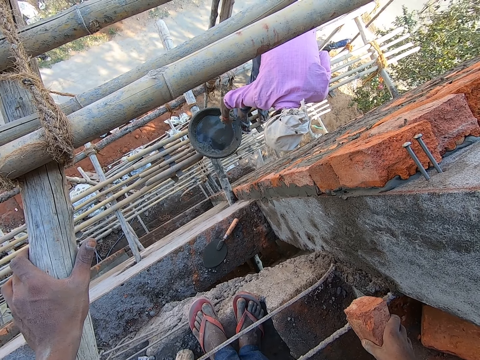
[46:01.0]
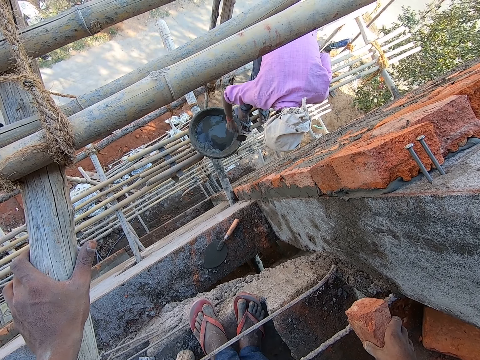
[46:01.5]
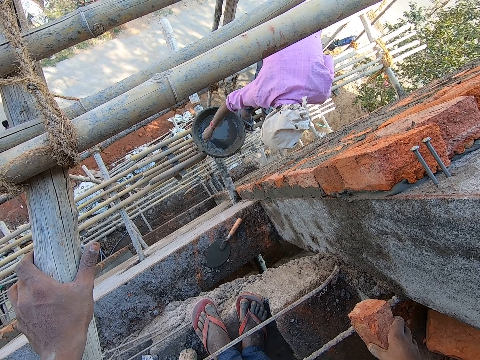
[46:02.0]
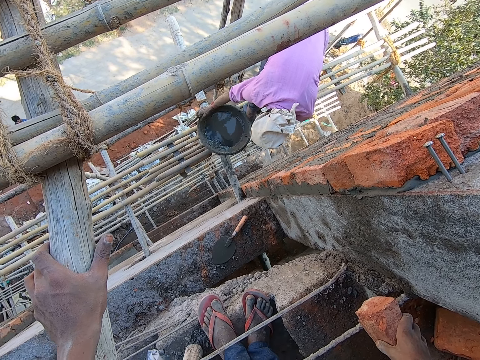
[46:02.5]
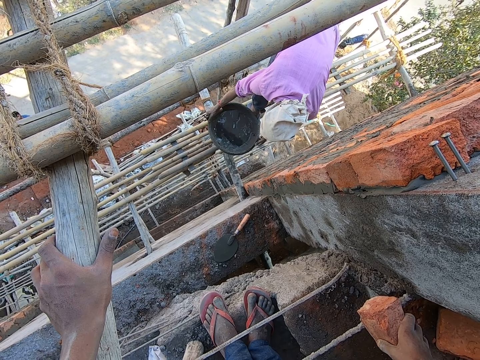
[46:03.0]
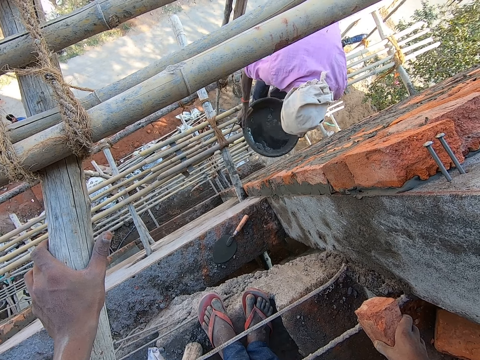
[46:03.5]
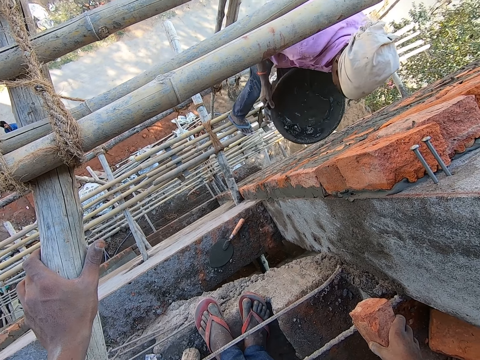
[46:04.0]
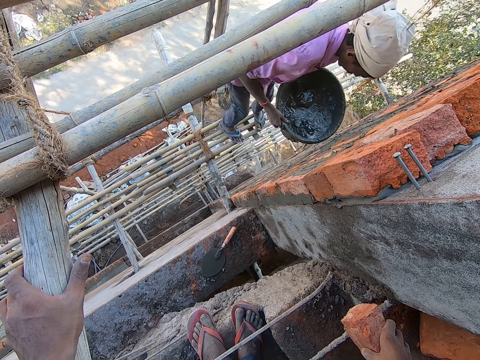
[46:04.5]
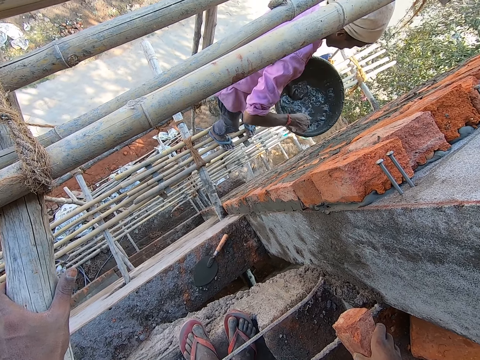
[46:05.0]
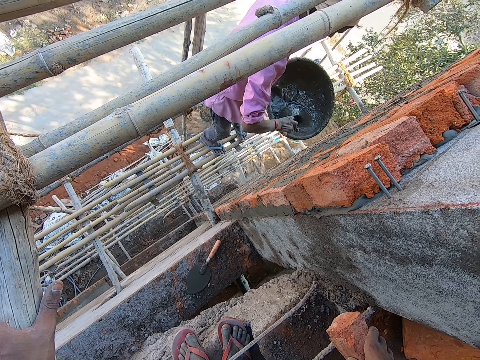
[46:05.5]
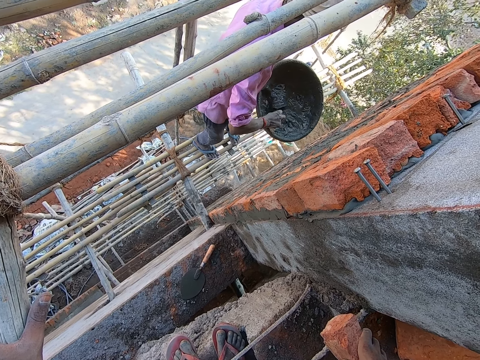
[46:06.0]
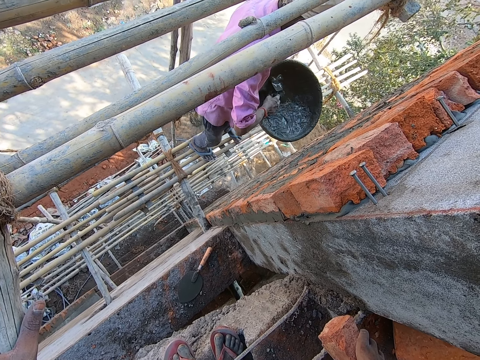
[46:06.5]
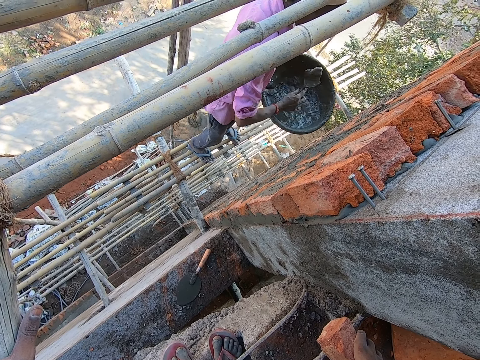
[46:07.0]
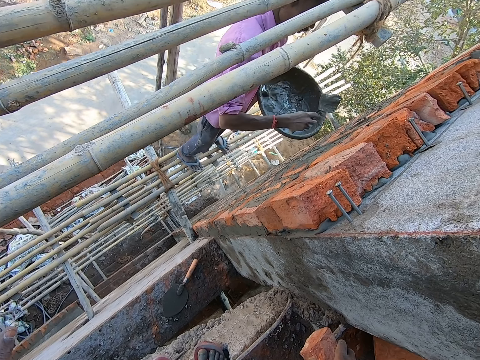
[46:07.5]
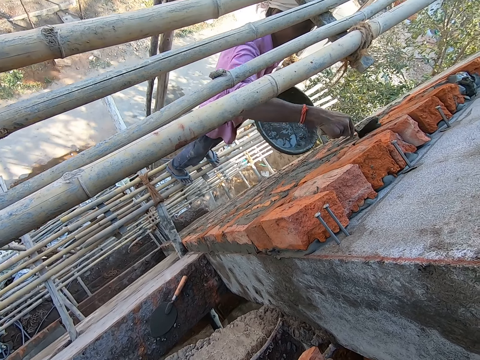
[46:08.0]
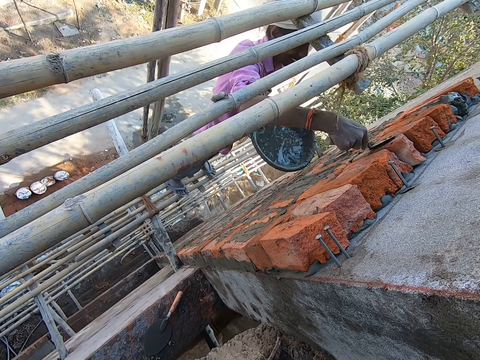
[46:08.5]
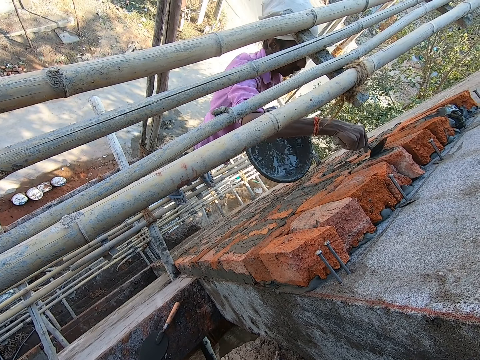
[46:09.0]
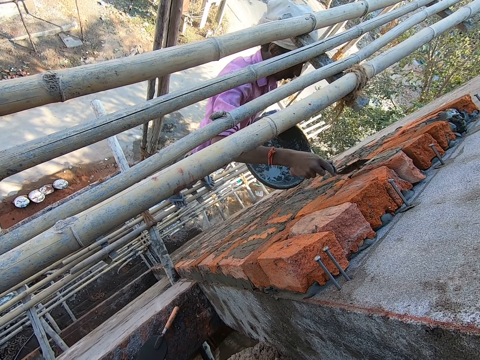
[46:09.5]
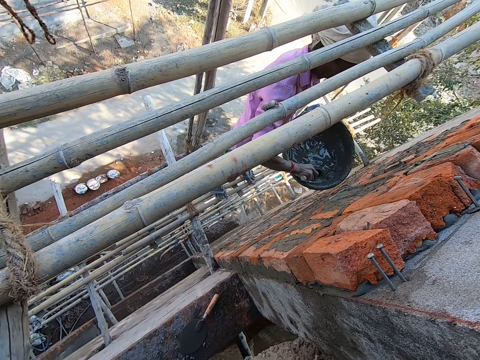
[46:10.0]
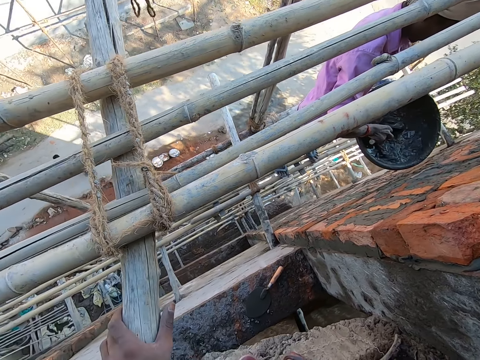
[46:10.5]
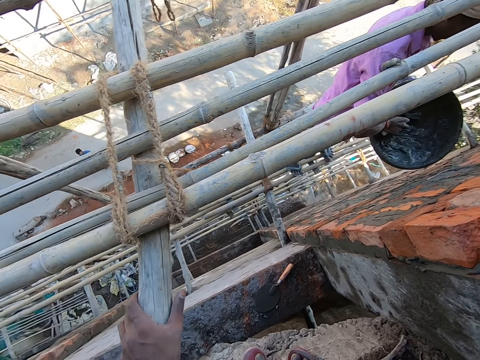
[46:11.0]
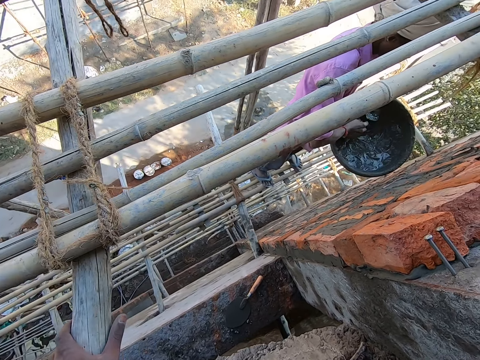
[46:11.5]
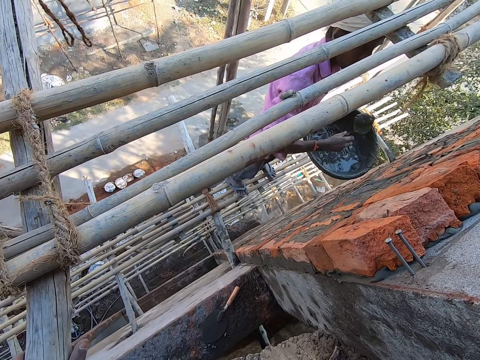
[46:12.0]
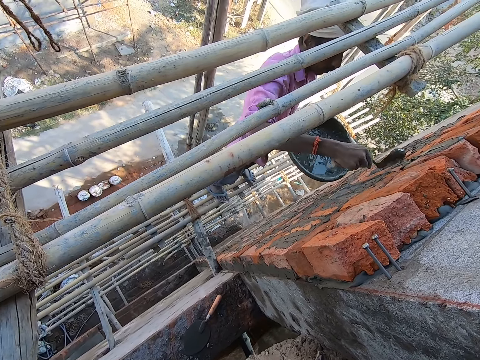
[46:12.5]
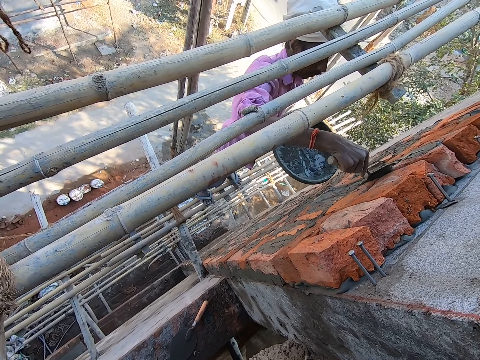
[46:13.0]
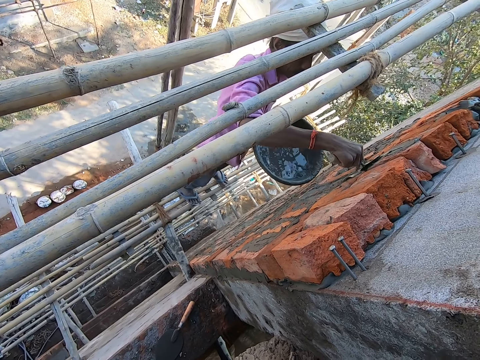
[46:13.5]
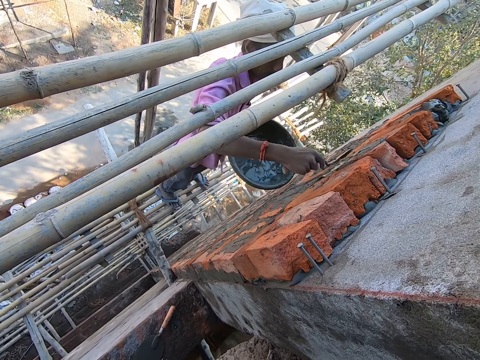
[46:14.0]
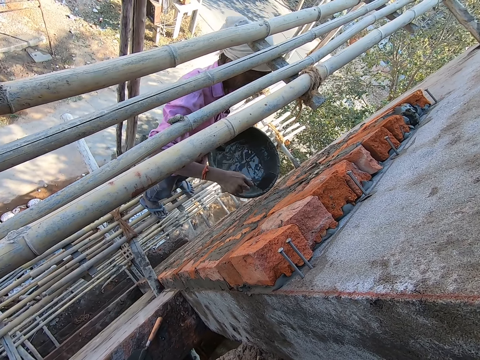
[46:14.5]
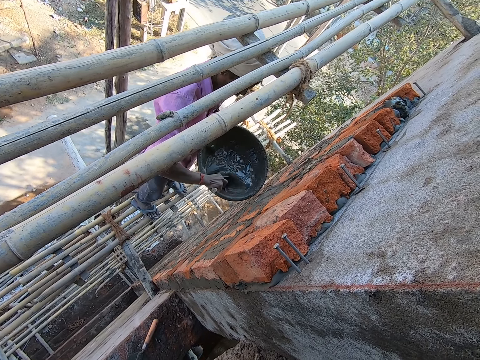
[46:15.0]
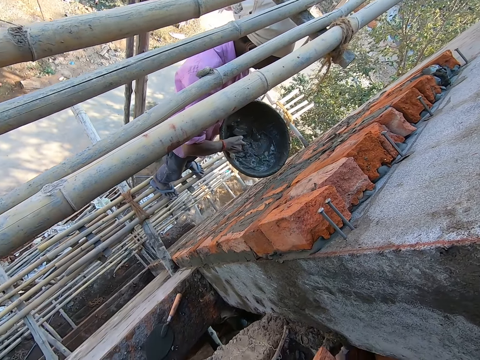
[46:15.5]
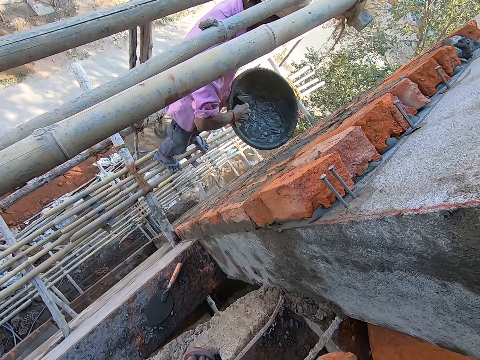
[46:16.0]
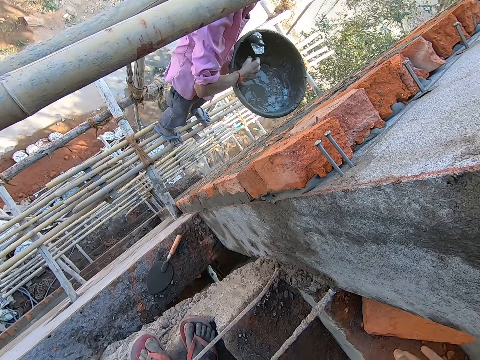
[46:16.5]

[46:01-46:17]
The camera wearer holds the brick with his right hand. A man picks the pan in his hands. The man scoops some mortar with the small trowel in his right hand. The man plasters the wall with the small trowel in his right hand. The man scoops some mortar with the small trowel in his right hand. The man plasters the wall with the small trowel in his right hand. The camera wearer looks around. The man scoops some mortar with the small trowel in his right hand.

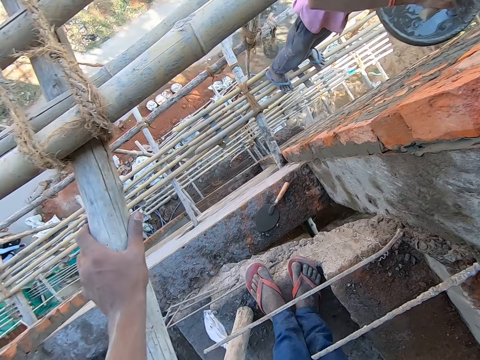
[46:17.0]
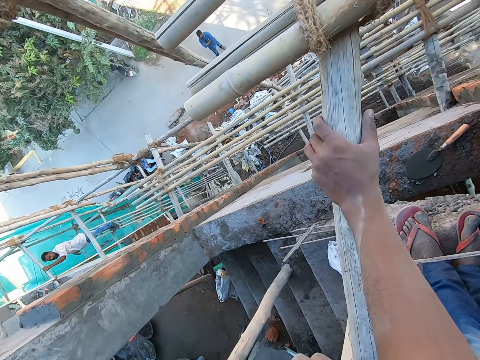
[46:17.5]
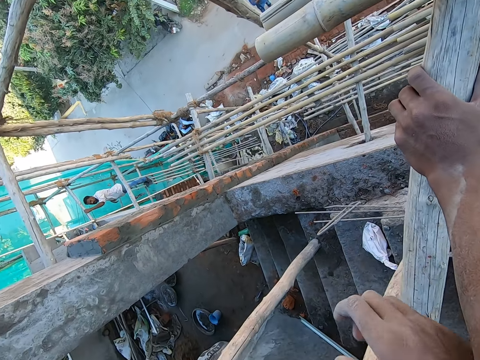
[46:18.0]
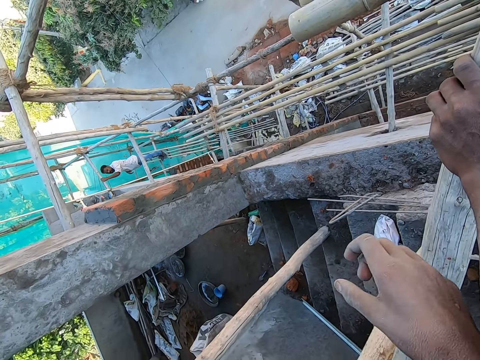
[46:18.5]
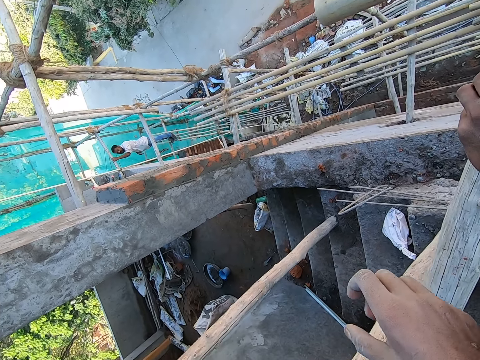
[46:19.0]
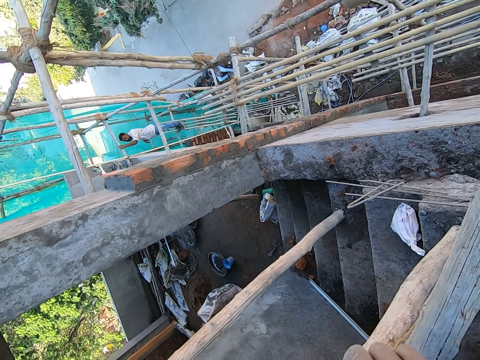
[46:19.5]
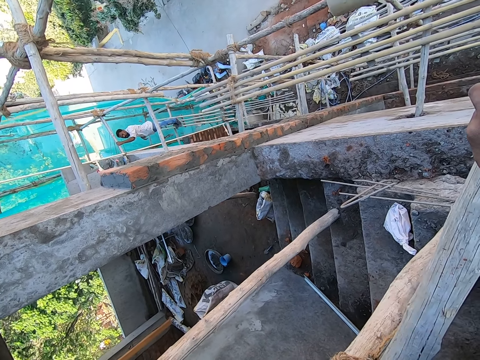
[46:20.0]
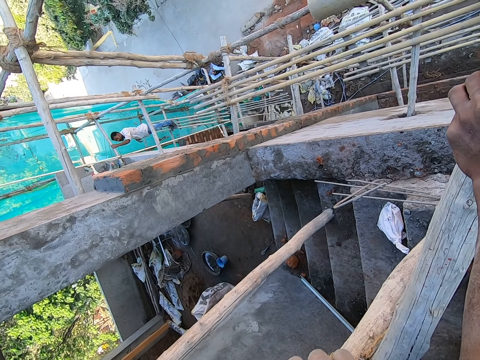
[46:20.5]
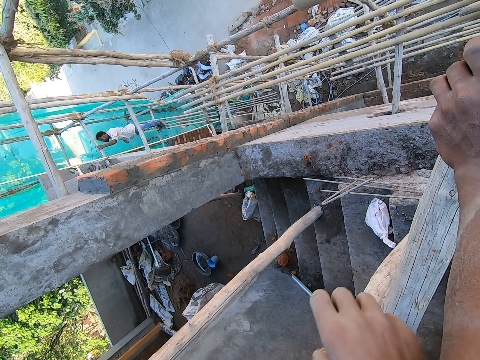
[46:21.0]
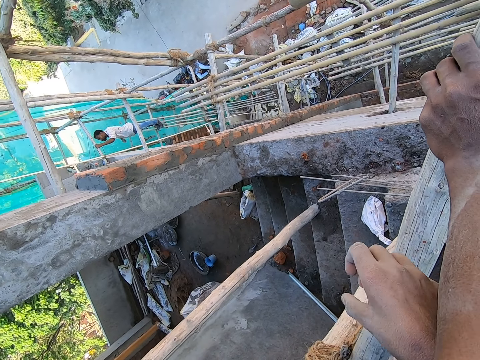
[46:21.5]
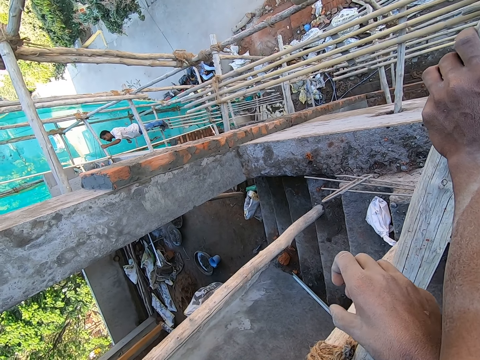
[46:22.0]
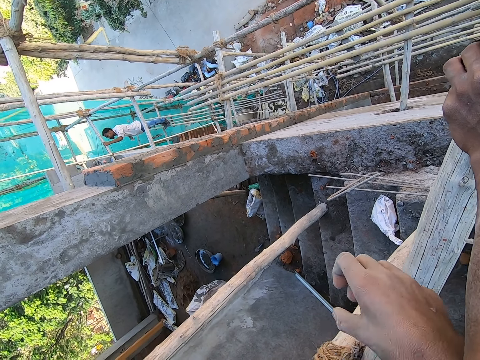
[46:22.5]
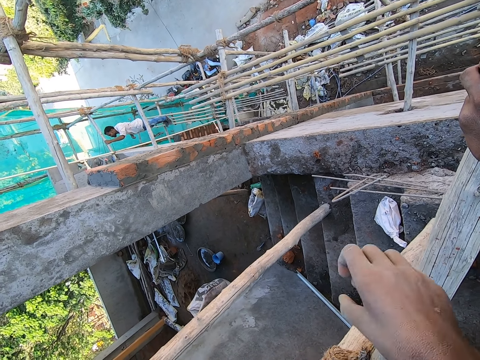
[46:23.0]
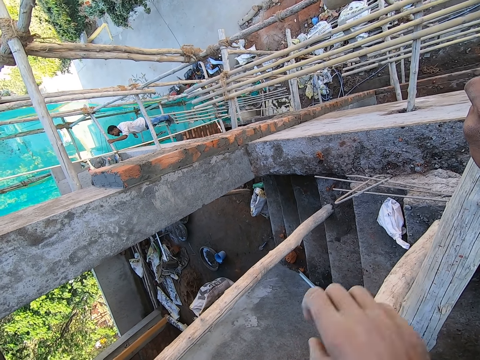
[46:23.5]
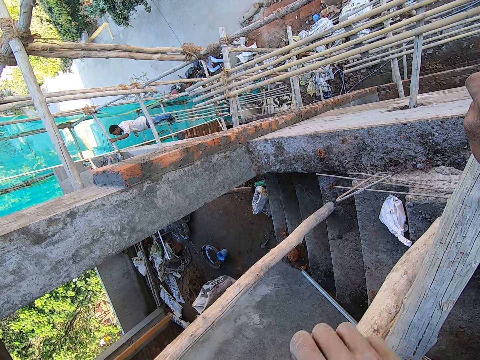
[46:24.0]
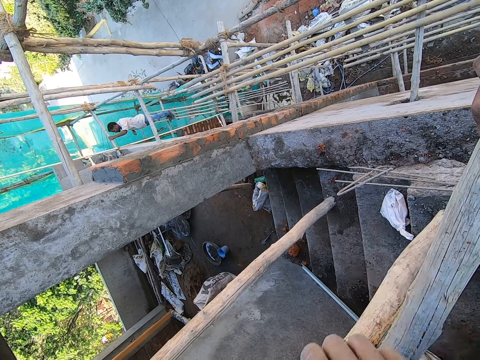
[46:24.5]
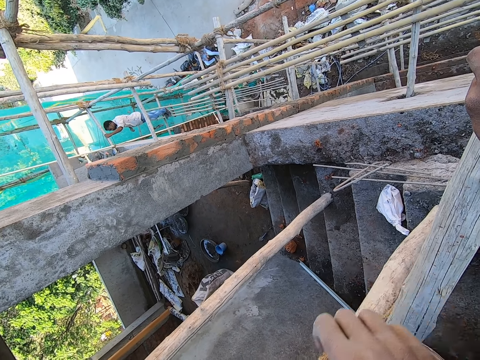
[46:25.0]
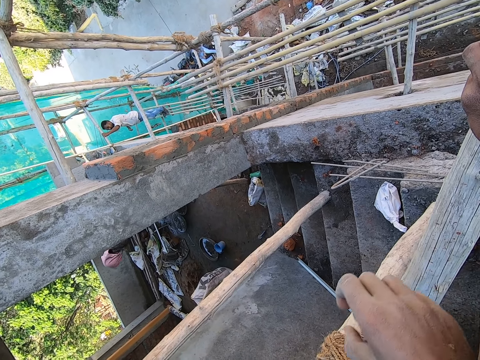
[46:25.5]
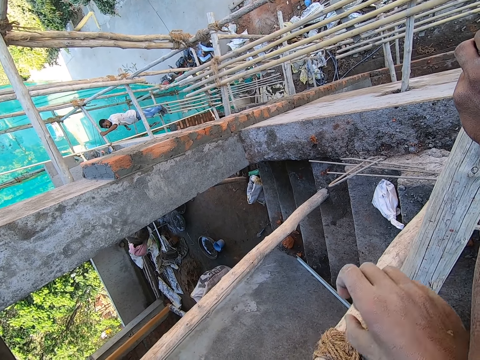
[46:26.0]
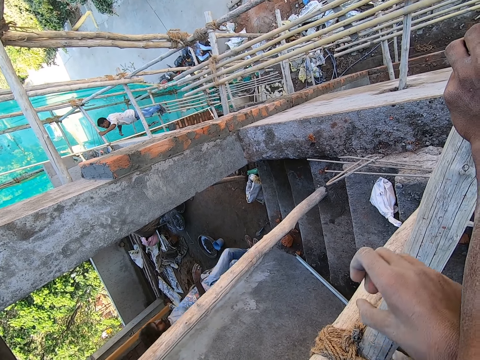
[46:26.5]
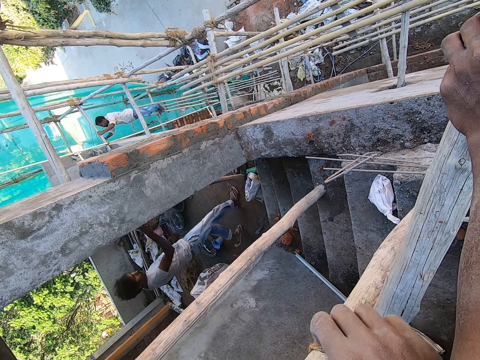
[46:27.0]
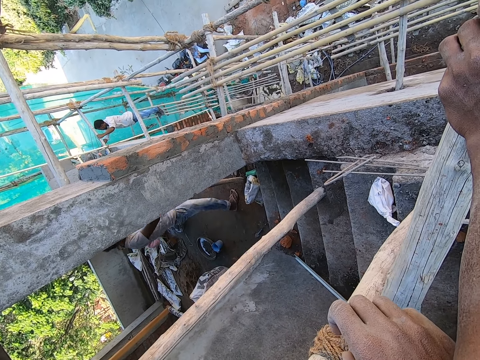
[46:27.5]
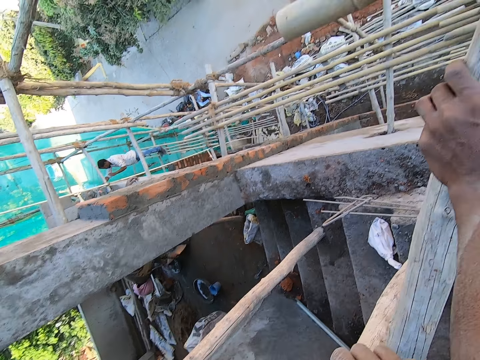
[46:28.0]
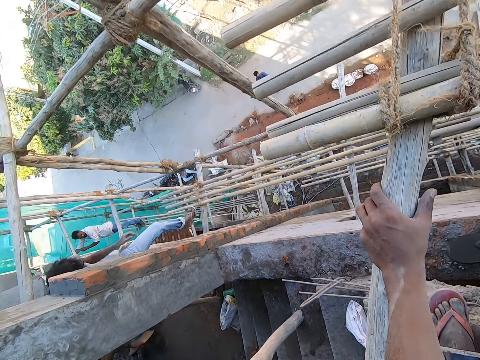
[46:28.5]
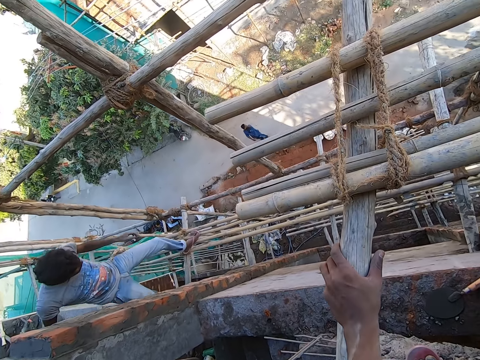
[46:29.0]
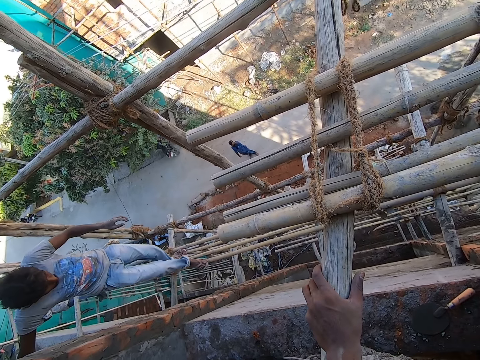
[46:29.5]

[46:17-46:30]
The camera wearer scratches his hand on the pole. A man steps on the scaffold.
